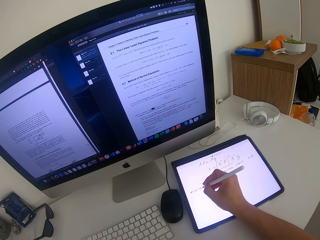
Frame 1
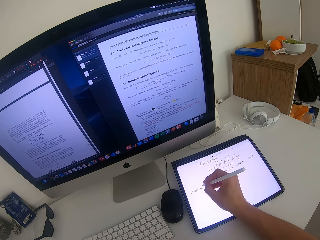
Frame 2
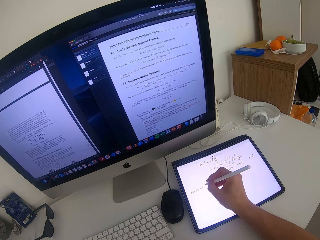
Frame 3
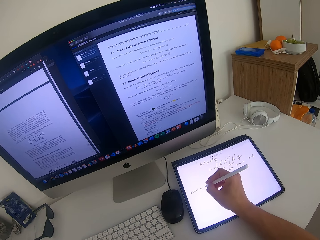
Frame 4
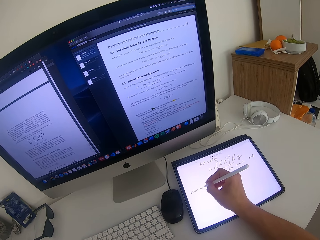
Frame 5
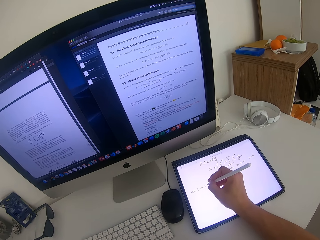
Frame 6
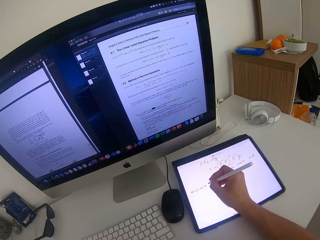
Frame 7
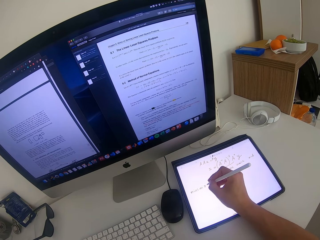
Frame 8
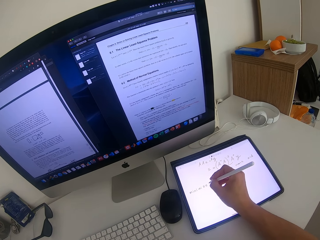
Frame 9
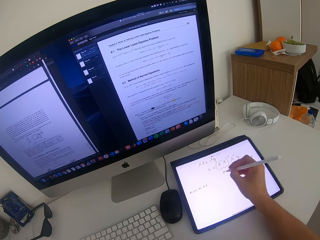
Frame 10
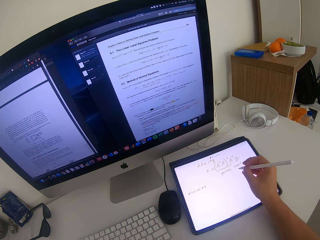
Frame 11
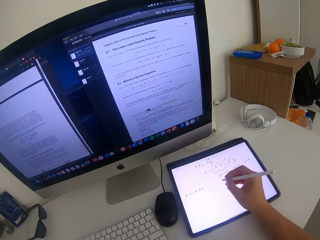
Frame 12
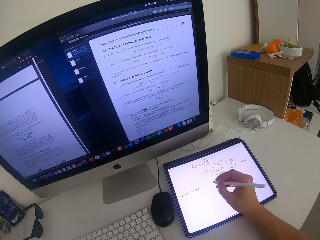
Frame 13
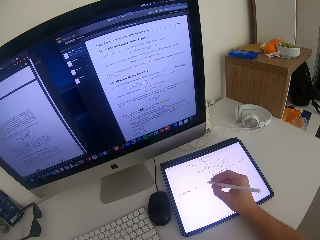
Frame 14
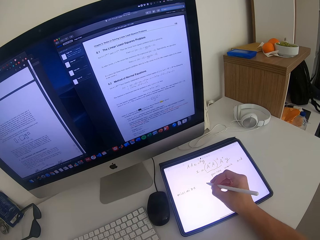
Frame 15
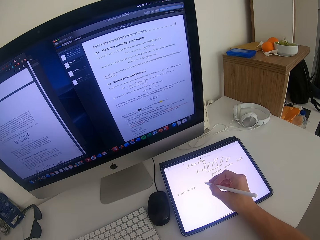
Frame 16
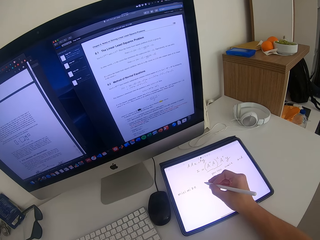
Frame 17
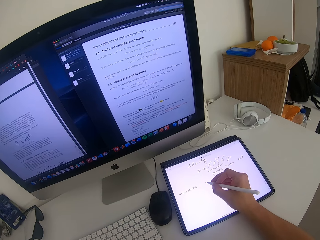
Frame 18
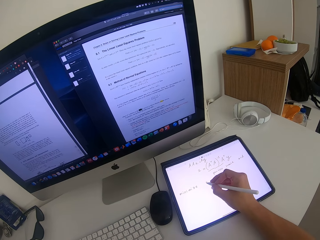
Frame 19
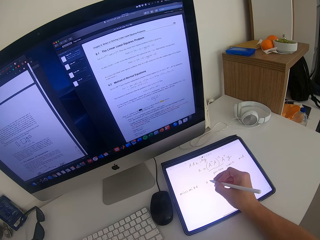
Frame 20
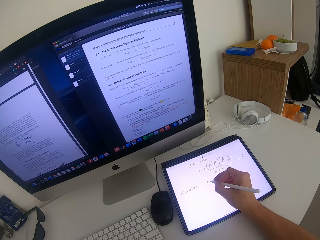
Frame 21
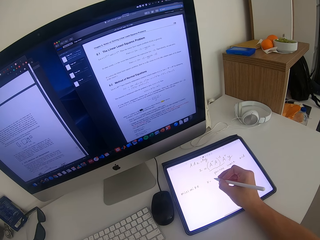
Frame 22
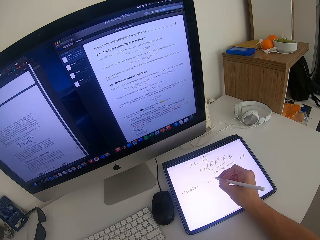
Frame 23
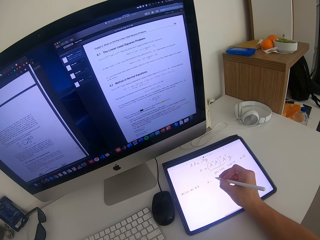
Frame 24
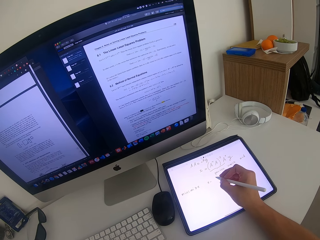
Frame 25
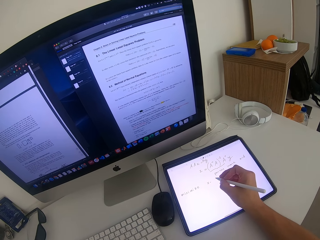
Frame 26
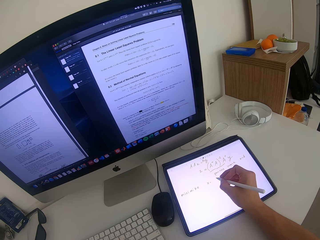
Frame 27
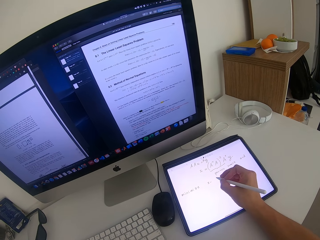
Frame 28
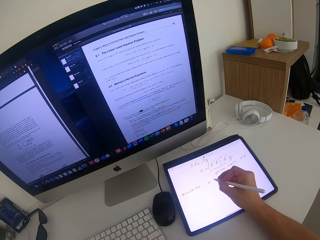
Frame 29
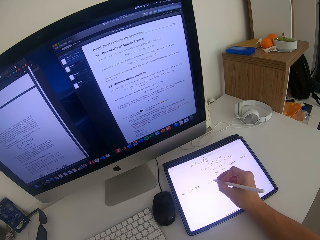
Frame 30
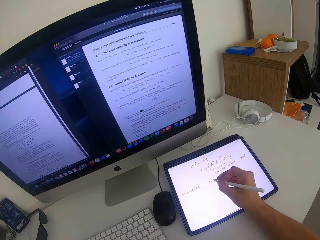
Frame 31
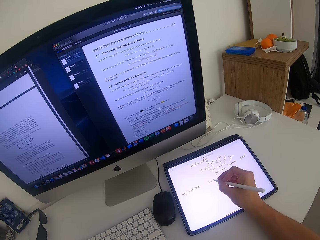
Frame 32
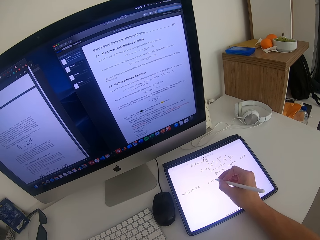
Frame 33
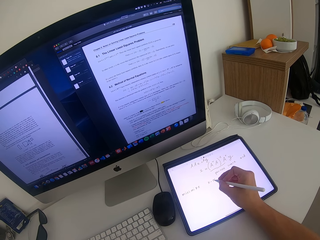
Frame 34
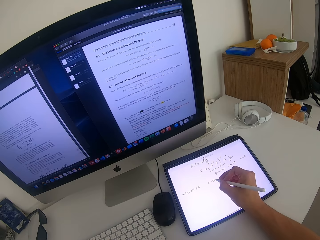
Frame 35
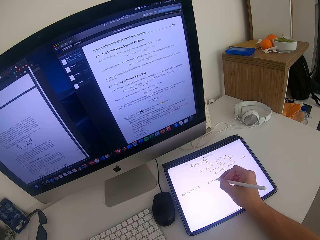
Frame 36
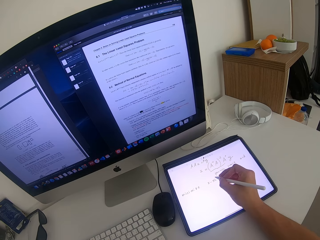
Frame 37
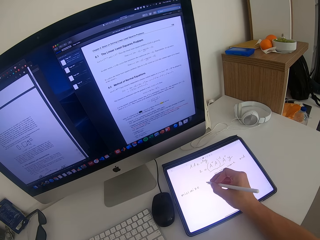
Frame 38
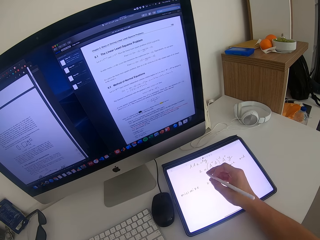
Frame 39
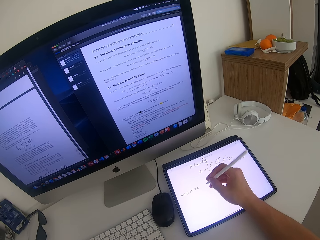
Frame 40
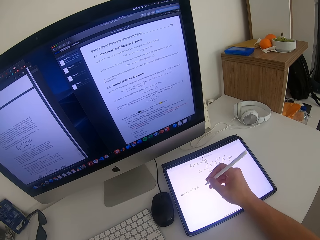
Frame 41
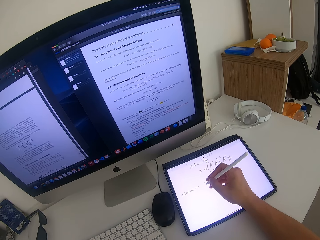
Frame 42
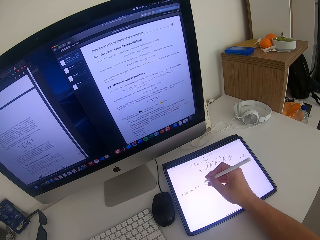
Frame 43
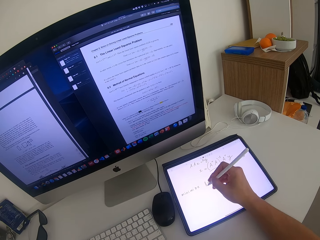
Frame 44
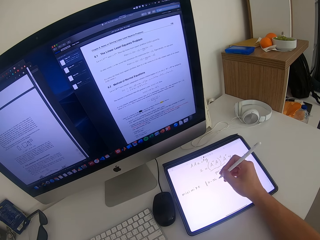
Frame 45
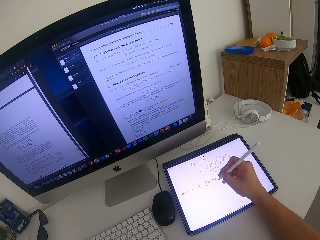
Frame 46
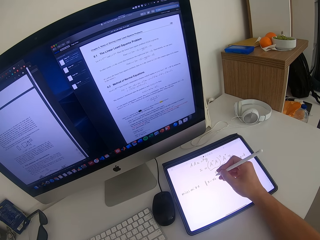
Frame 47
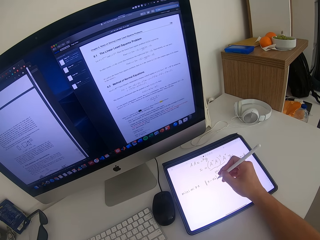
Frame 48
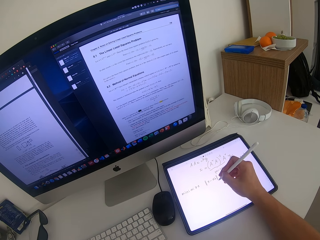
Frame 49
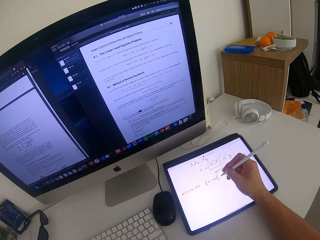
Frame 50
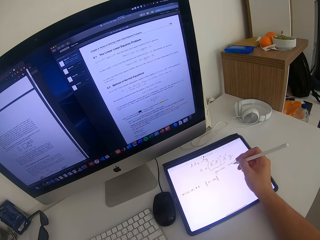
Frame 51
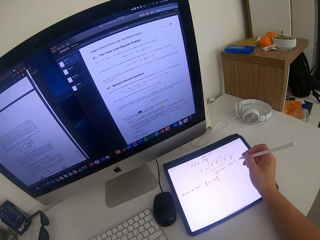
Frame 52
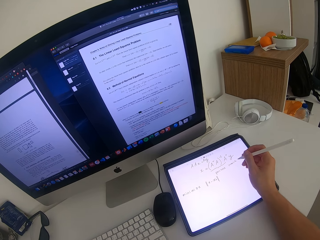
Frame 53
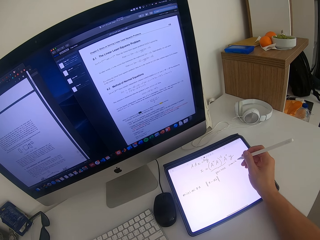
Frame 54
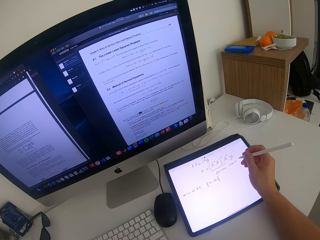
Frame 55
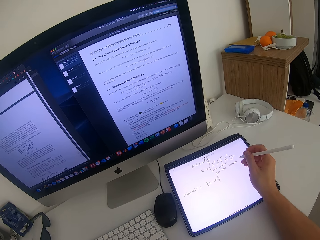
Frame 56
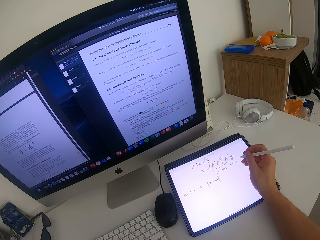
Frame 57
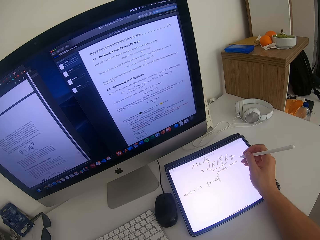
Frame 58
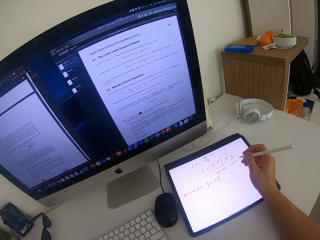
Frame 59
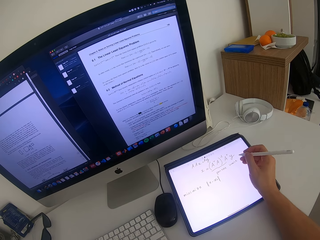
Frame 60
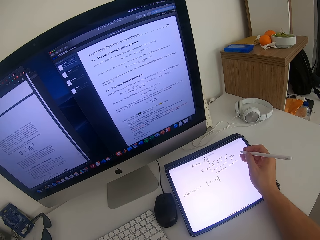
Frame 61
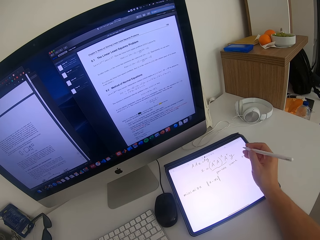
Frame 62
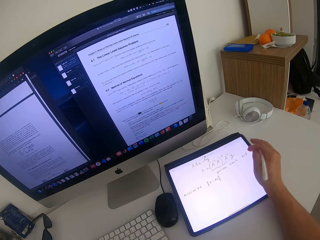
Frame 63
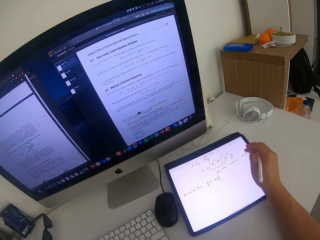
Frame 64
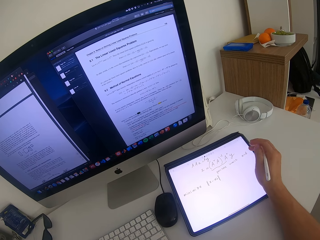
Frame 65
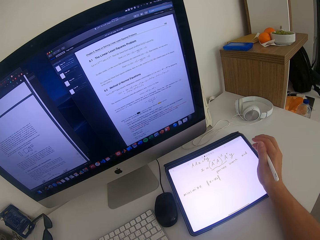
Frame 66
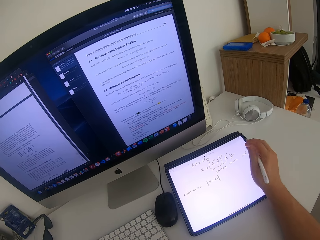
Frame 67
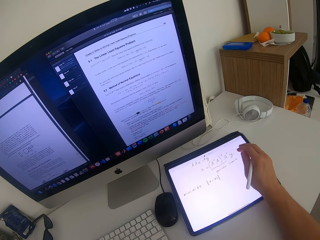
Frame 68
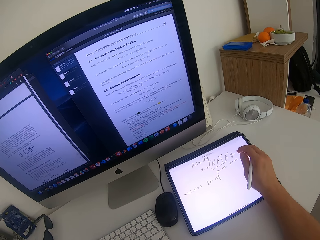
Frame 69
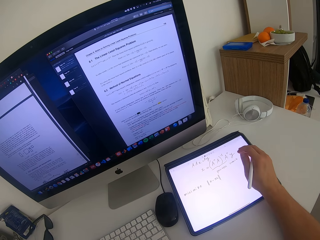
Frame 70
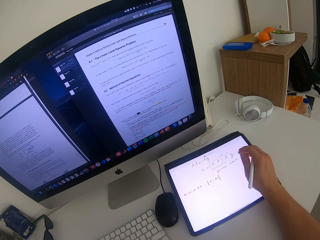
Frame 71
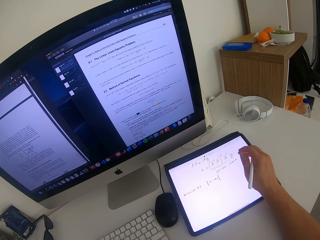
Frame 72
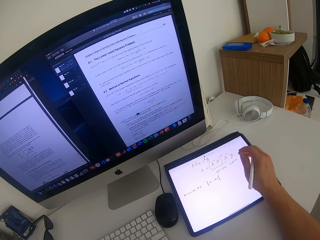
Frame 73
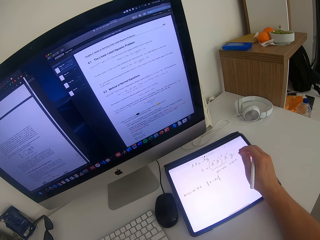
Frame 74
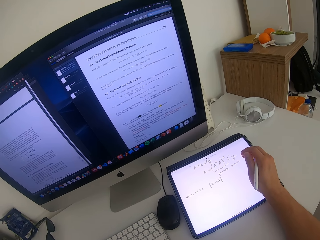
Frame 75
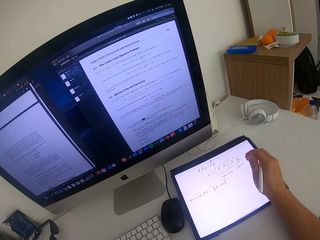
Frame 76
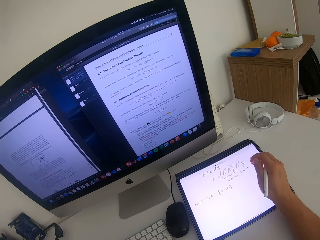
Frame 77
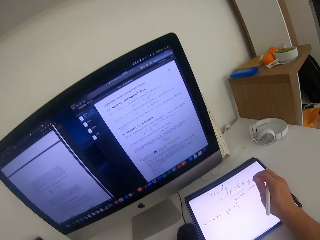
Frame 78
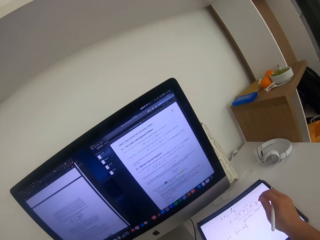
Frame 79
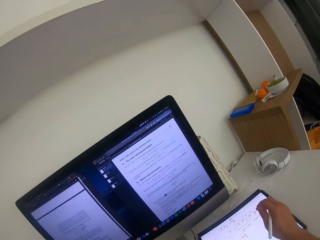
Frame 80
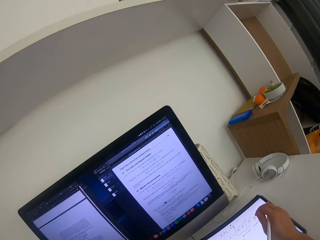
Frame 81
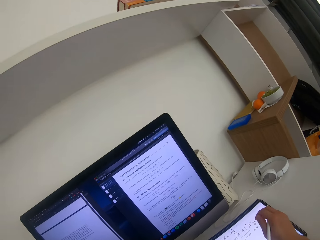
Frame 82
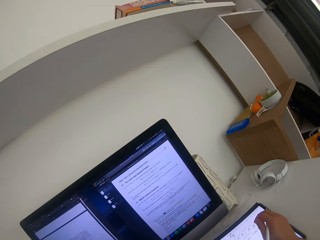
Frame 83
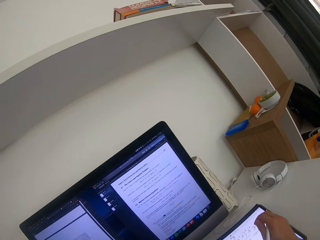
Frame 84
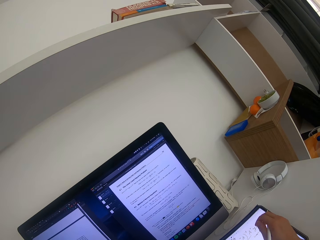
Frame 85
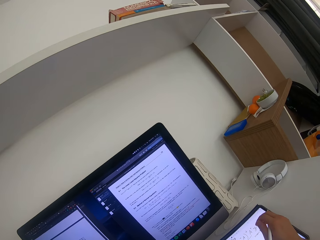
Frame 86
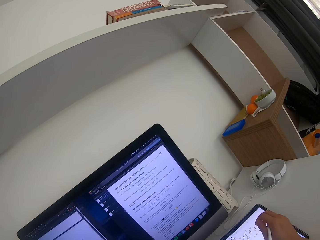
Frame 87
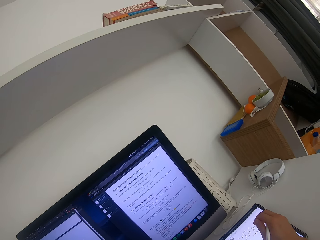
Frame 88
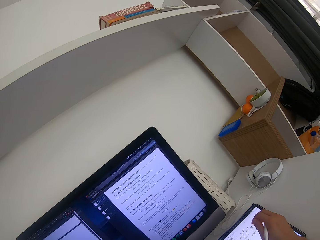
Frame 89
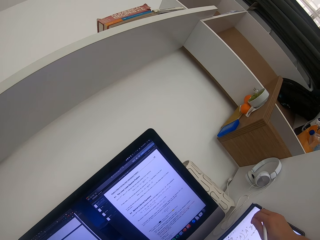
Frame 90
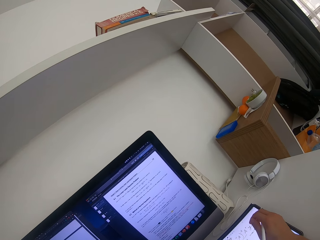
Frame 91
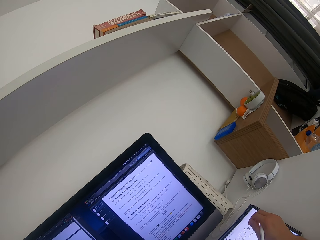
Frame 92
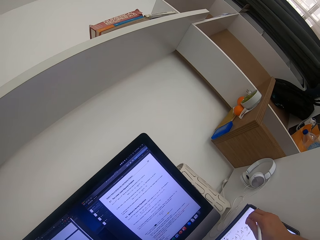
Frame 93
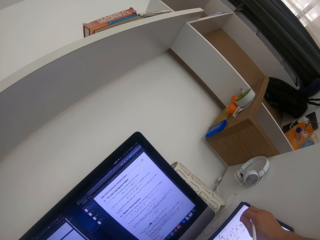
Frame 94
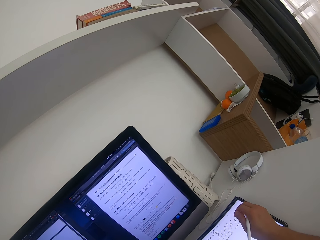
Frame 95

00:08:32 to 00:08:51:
The camera wearer holds the stylus pen. They look around.
